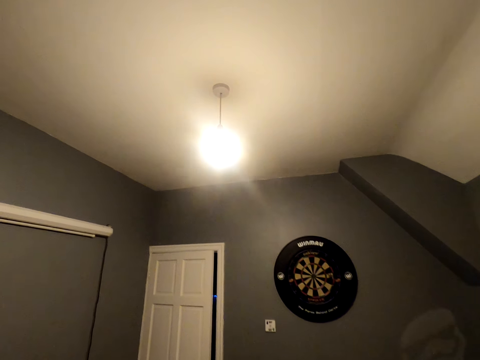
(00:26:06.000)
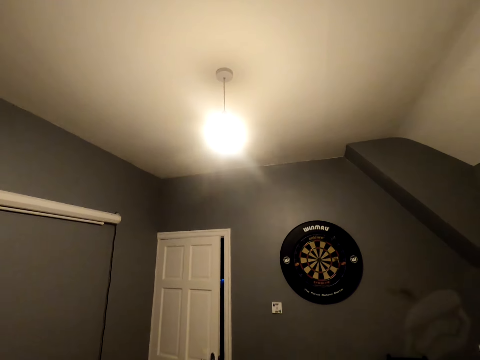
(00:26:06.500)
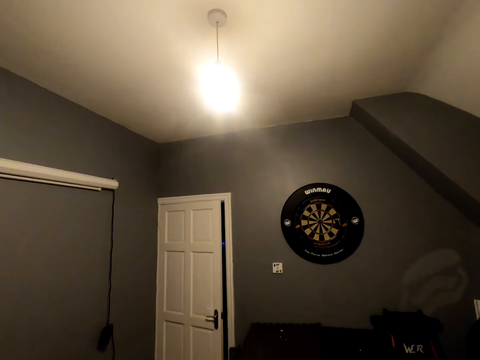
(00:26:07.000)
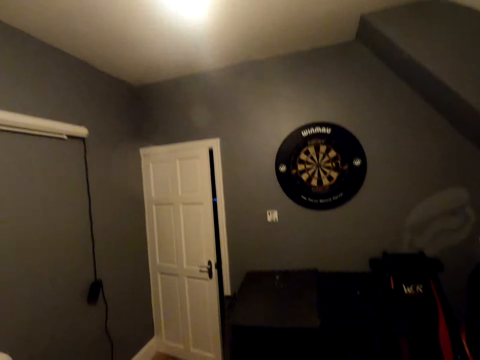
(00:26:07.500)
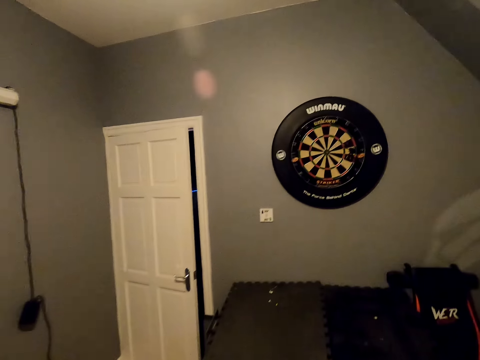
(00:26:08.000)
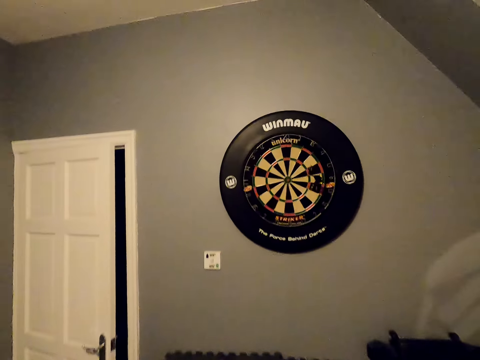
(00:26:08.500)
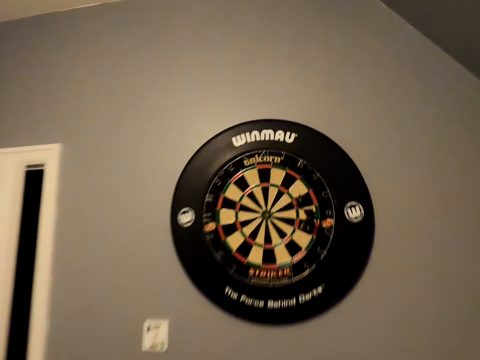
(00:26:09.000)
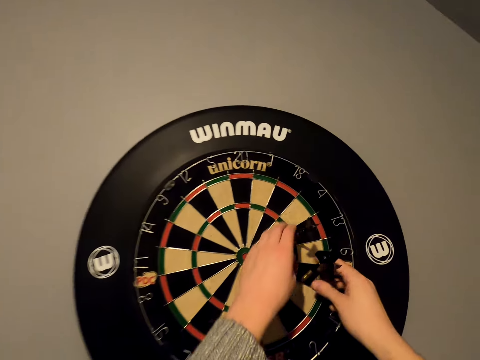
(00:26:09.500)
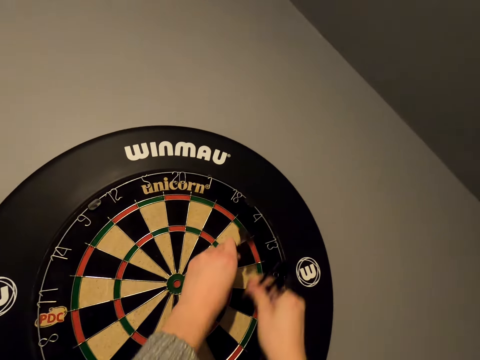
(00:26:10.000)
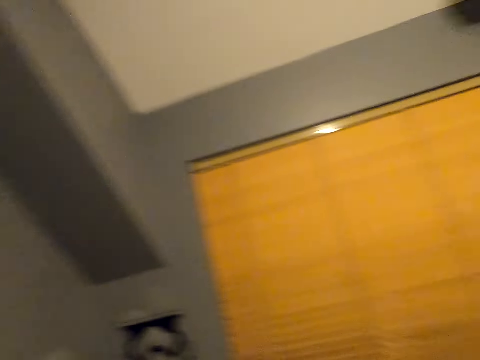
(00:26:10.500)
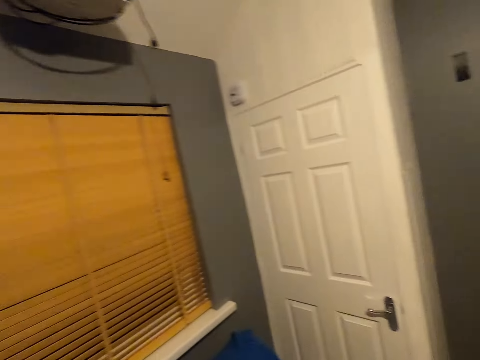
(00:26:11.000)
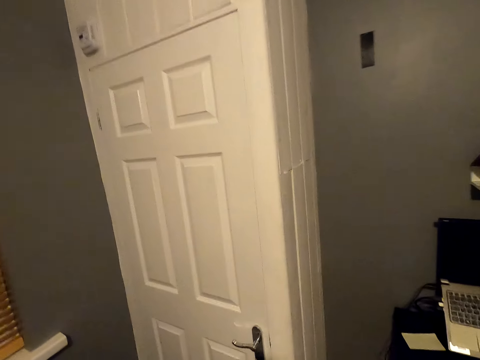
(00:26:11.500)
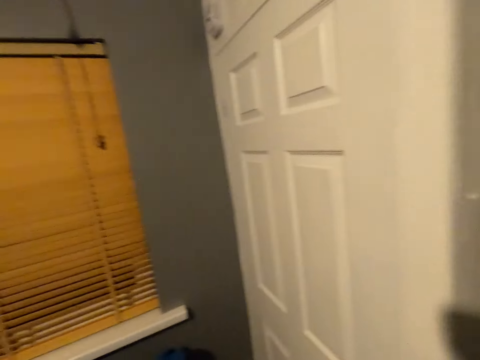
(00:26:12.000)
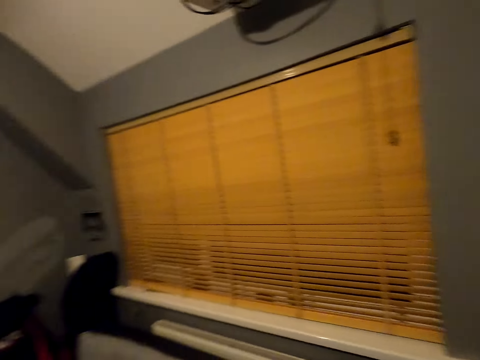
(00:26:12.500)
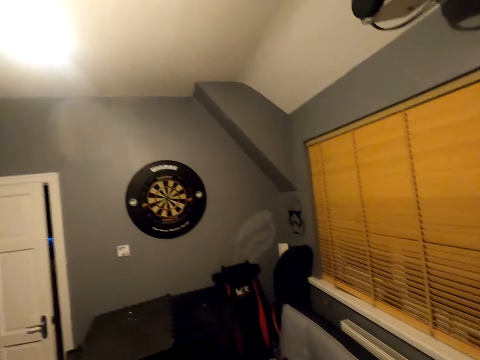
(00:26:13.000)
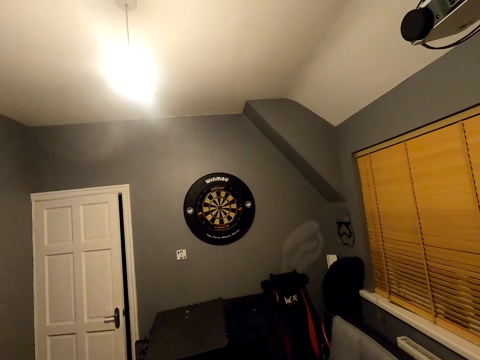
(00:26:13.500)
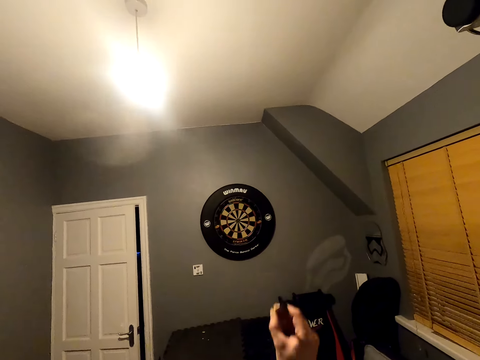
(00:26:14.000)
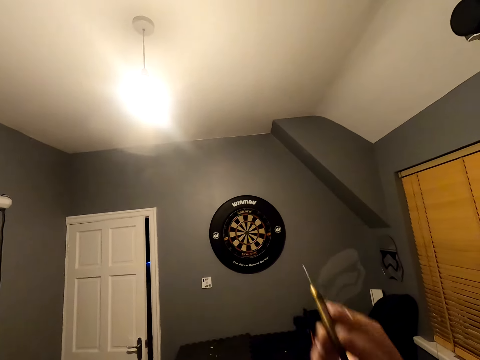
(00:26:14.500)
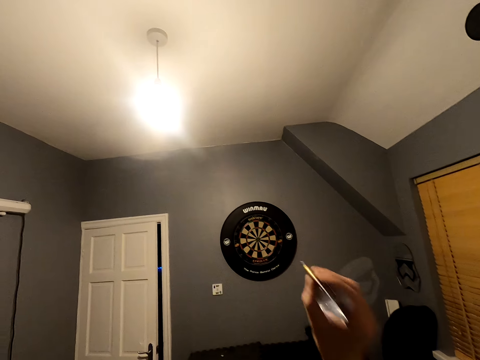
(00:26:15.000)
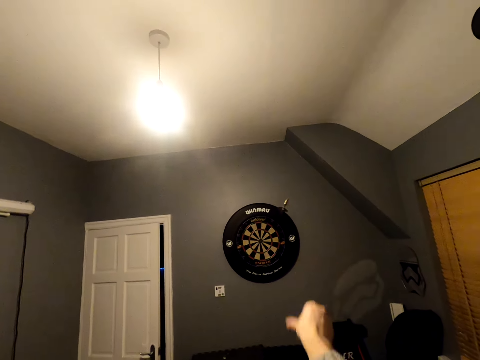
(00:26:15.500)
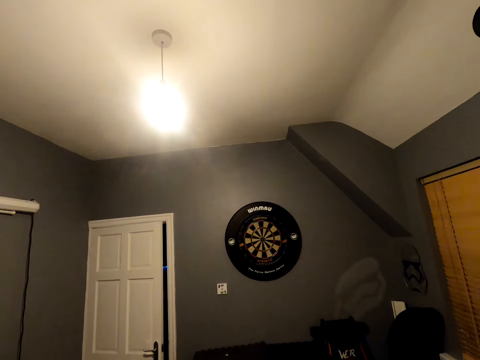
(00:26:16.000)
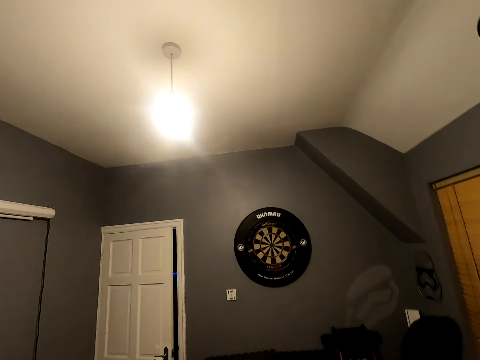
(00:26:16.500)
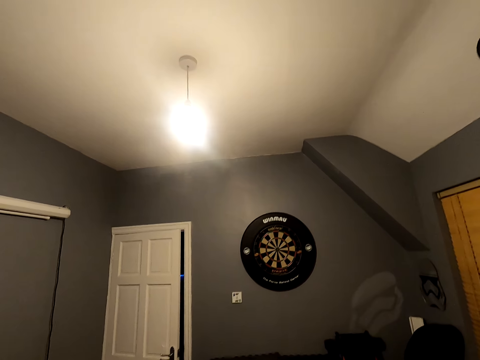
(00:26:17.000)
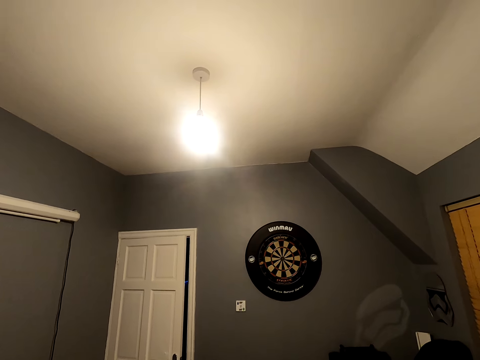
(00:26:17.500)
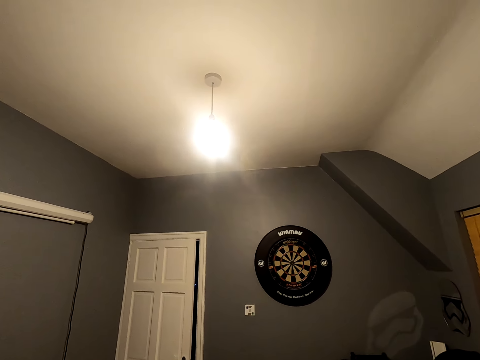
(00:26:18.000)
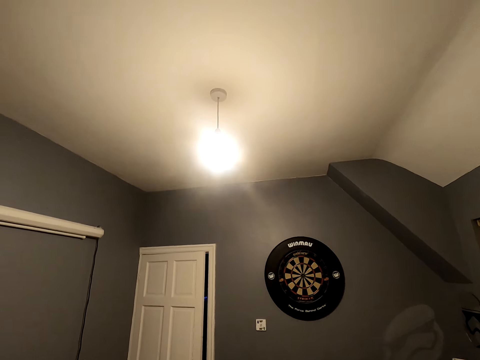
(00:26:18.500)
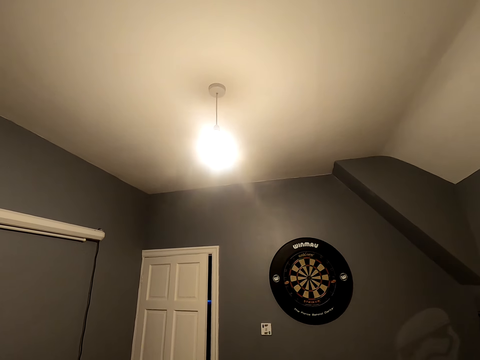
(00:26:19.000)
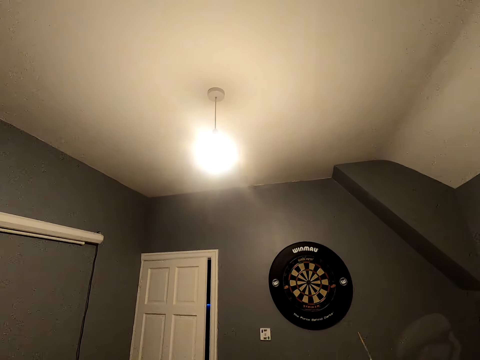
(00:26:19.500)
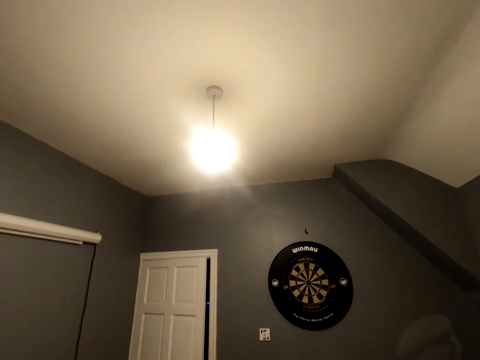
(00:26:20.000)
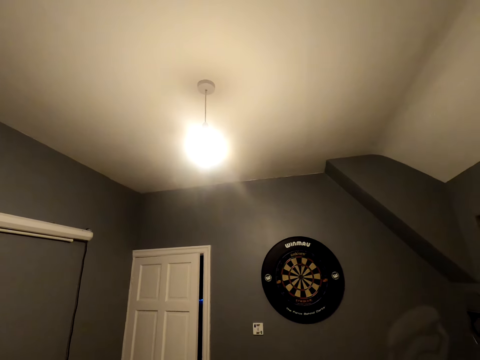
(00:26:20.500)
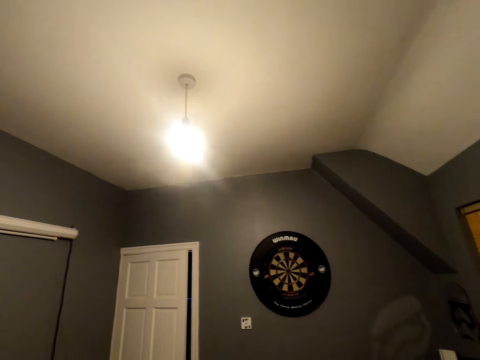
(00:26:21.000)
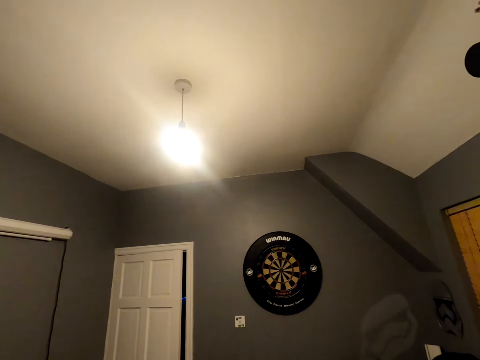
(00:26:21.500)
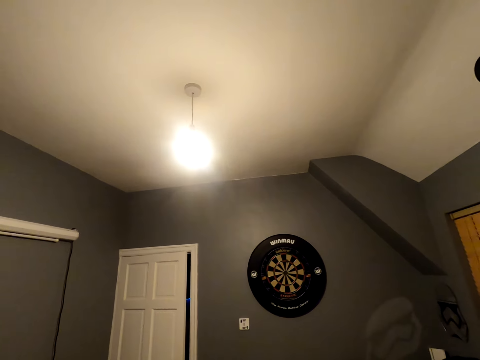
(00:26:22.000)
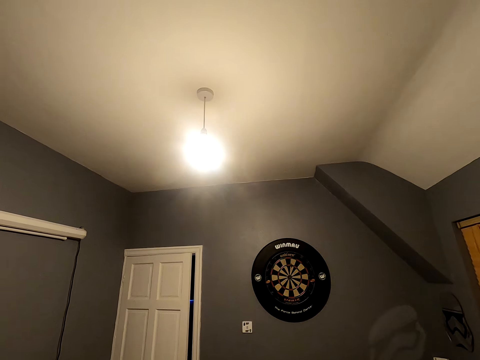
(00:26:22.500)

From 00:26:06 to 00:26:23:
The camera wearer positions the dart. They throw the dart. They walk close to the dartboard. They pick up the soft tip dart from the dartboard. They walk back to the door in the room. They turn around. They position the dart. They throw the soft tip darts. They position the dart. They throw the dart.

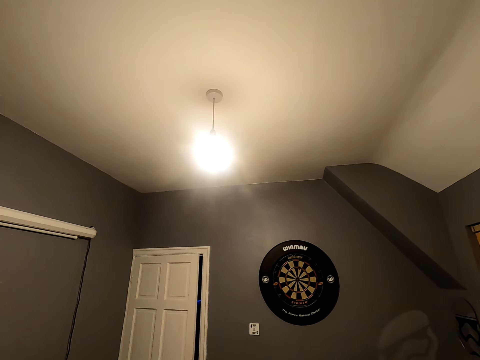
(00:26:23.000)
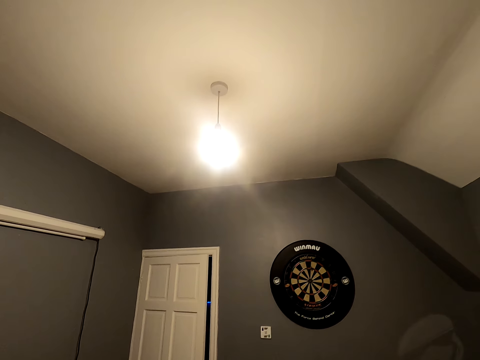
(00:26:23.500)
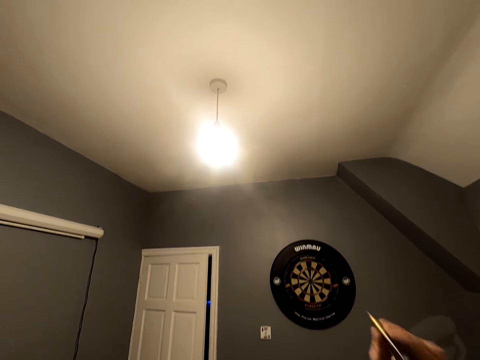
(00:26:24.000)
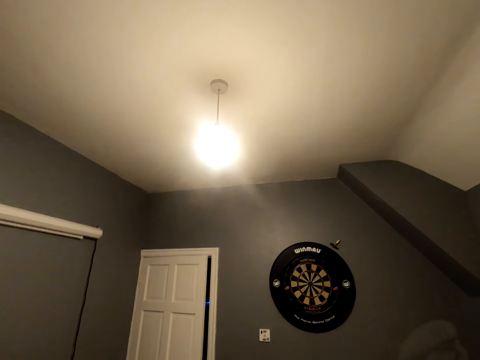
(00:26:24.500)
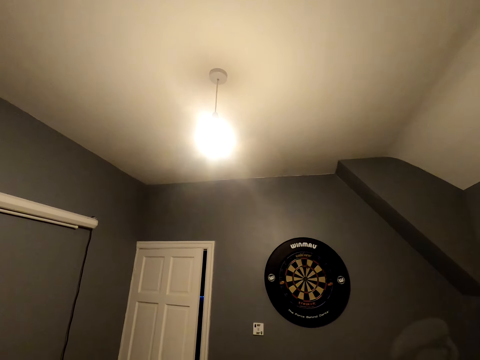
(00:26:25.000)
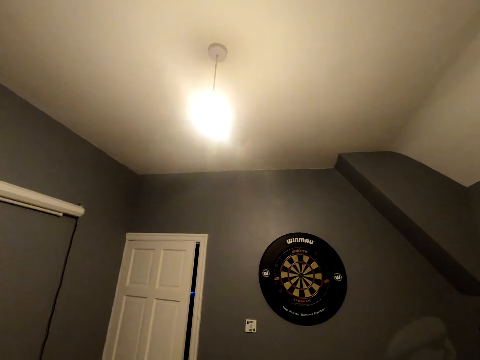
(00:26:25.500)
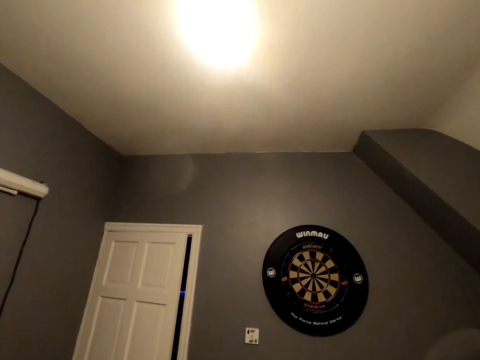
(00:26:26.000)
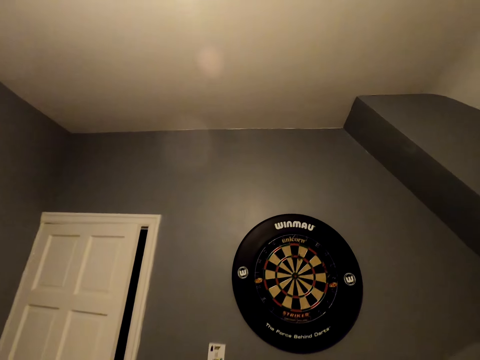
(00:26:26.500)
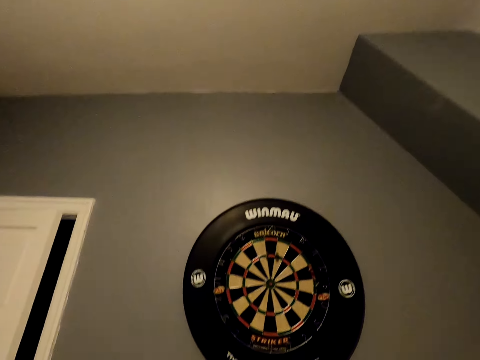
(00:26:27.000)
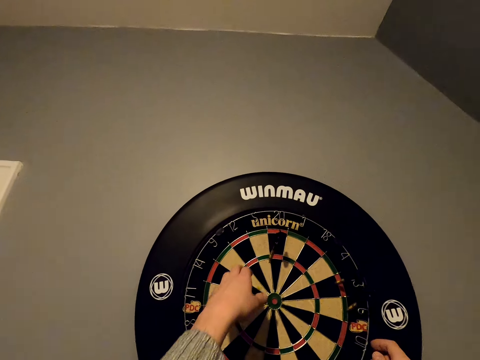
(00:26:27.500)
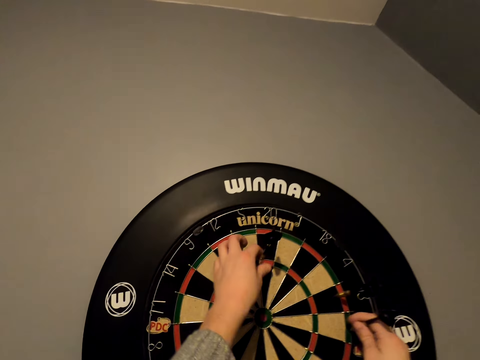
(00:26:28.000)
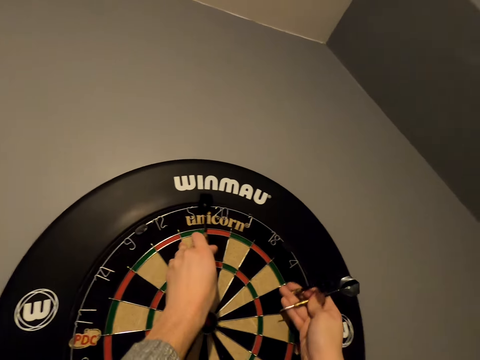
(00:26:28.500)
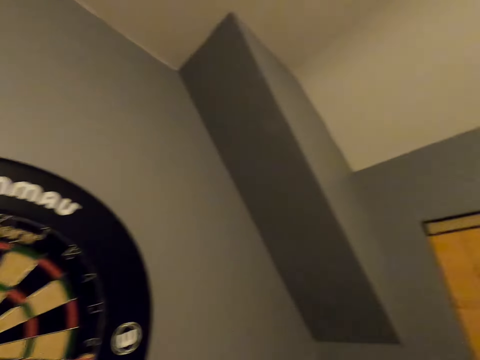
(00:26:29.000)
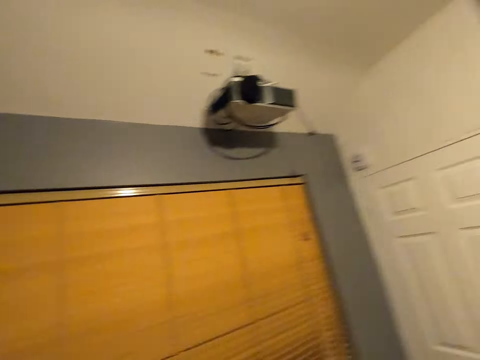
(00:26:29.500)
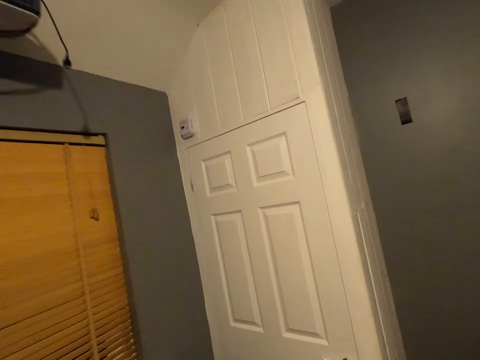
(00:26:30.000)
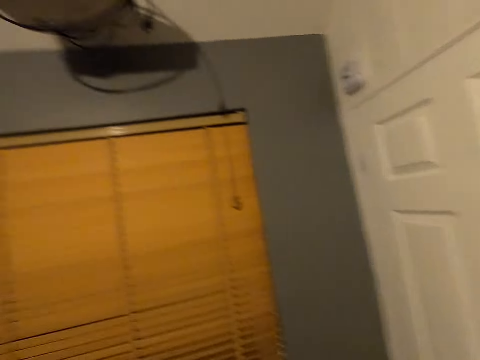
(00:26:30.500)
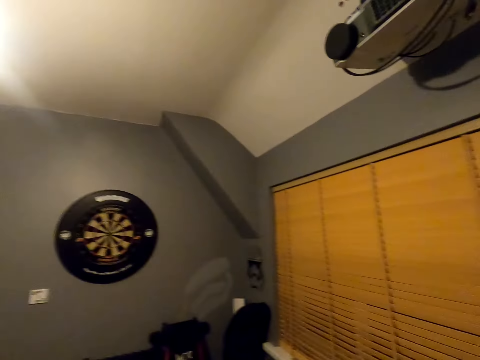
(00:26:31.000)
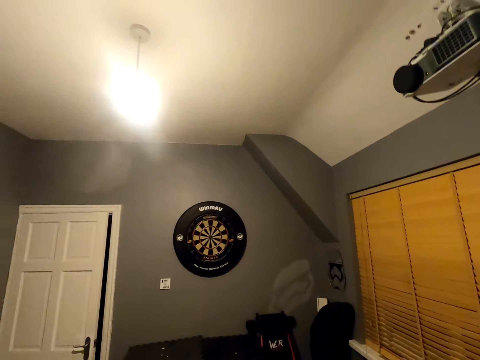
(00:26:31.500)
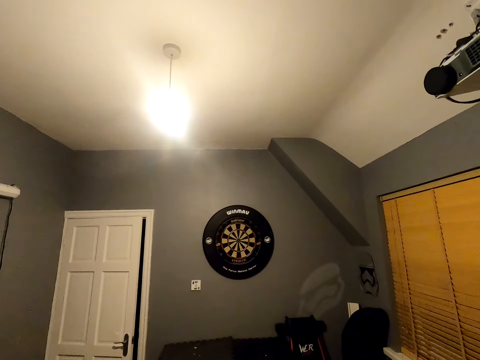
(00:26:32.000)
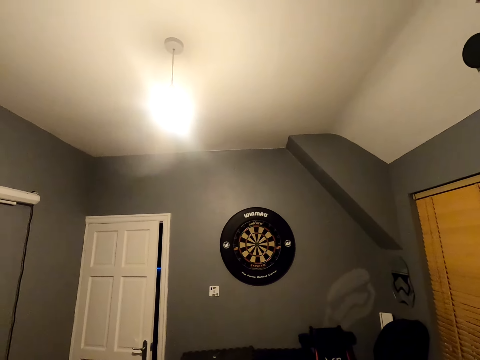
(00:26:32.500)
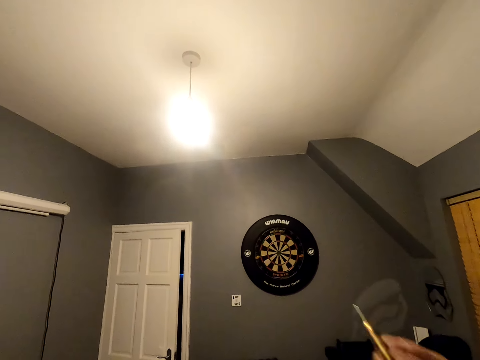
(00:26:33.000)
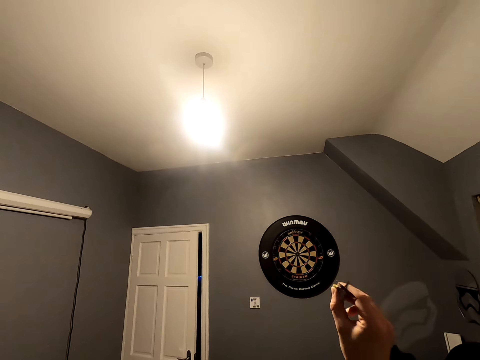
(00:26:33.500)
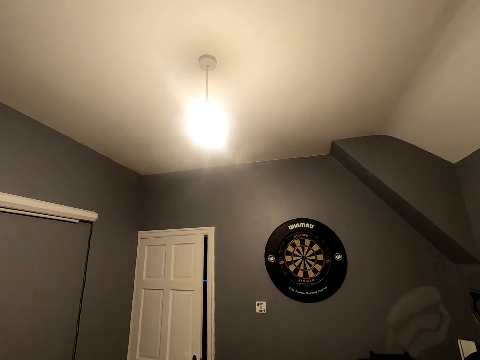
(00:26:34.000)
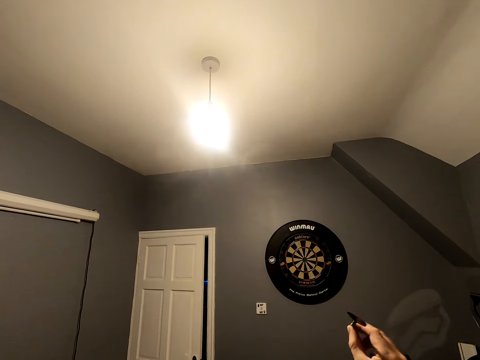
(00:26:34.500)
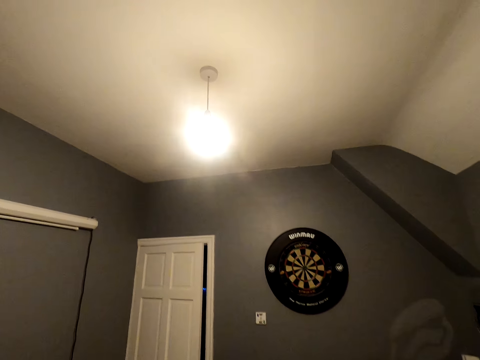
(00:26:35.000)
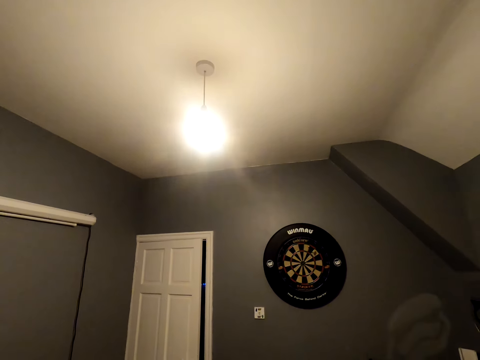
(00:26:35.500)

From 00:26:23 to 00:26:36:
The camera wearer positions the dart and throws the dart. They walk close to the dartboard. They pick up the soft tip darts from the dartboard. They walk close to the door and turn around. They position the dart and throw the soft tip darts.
